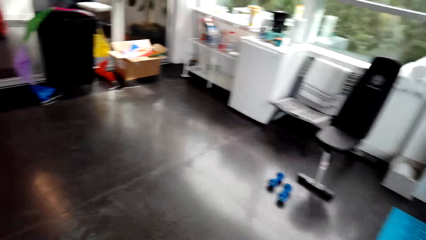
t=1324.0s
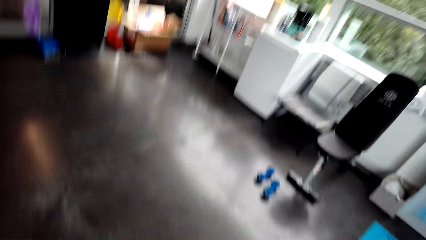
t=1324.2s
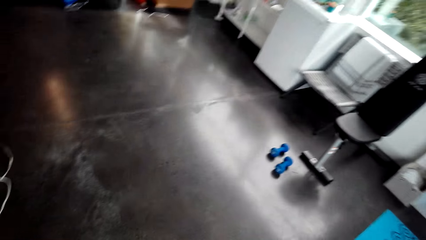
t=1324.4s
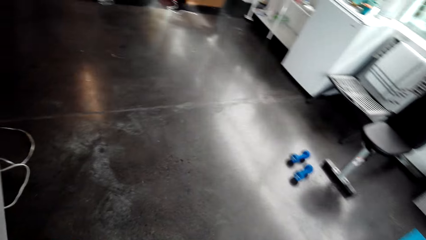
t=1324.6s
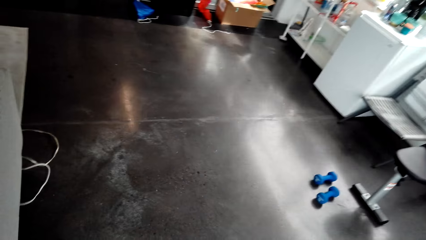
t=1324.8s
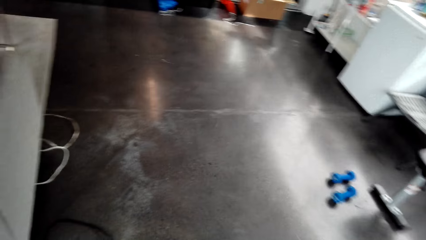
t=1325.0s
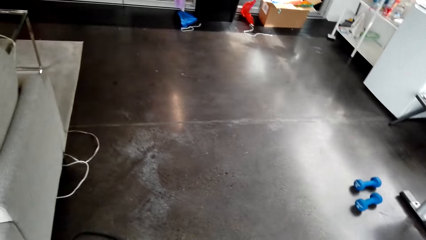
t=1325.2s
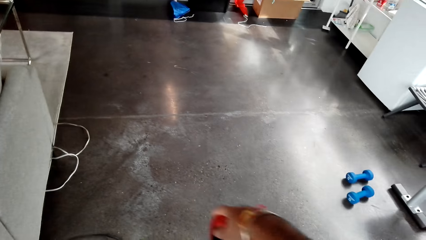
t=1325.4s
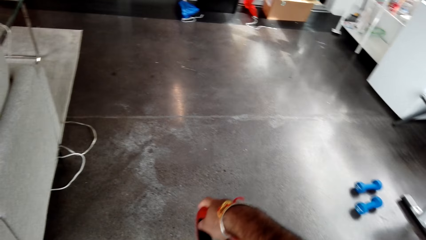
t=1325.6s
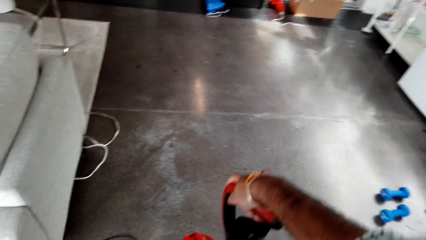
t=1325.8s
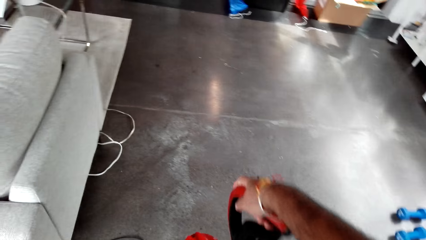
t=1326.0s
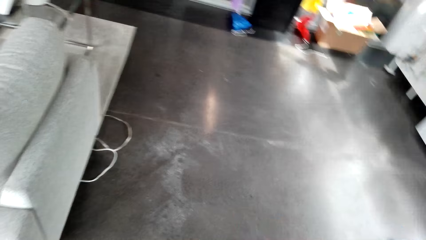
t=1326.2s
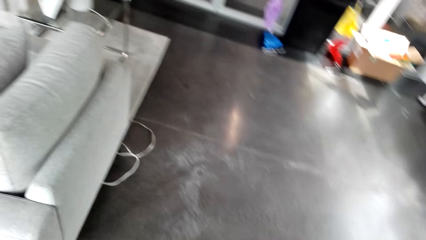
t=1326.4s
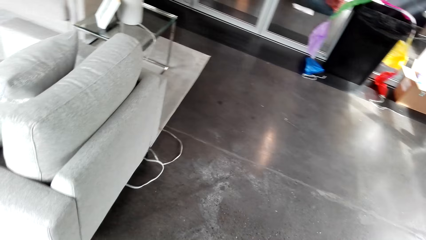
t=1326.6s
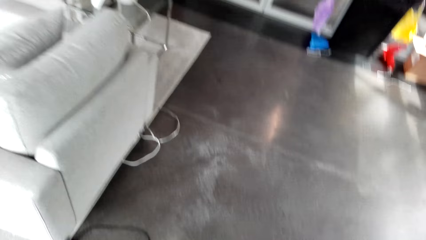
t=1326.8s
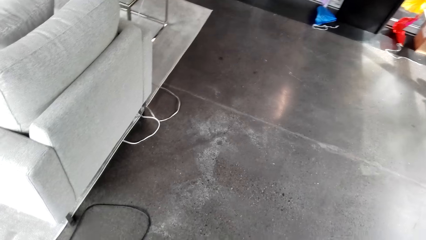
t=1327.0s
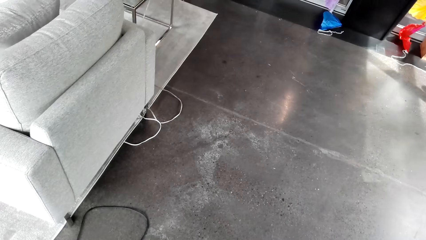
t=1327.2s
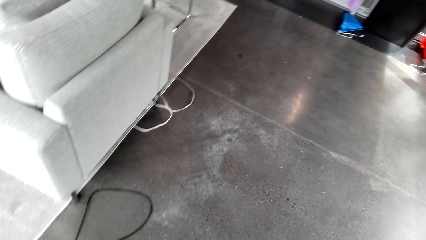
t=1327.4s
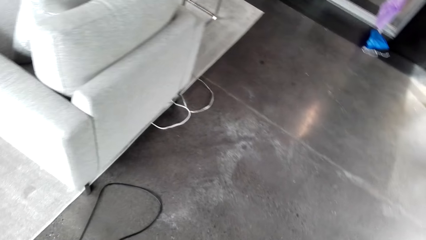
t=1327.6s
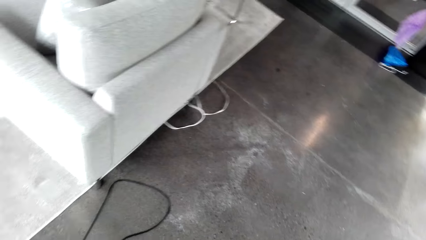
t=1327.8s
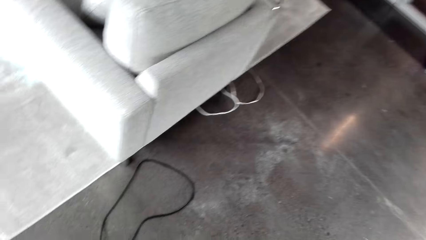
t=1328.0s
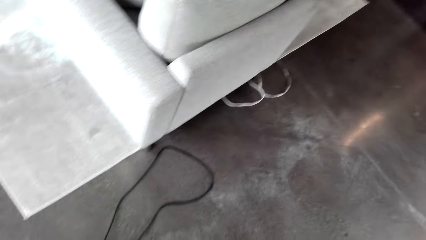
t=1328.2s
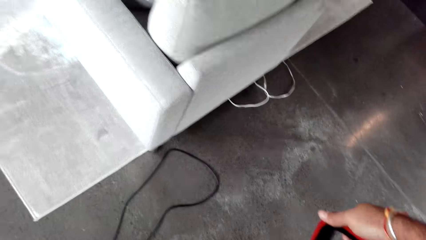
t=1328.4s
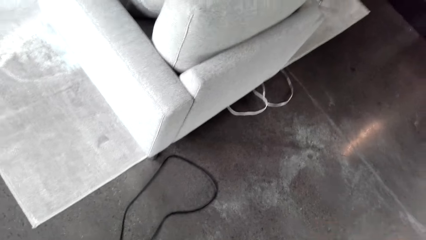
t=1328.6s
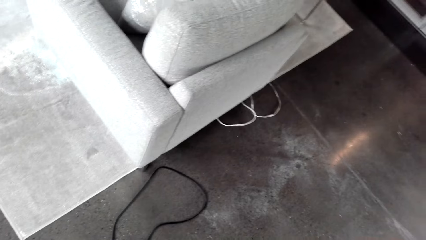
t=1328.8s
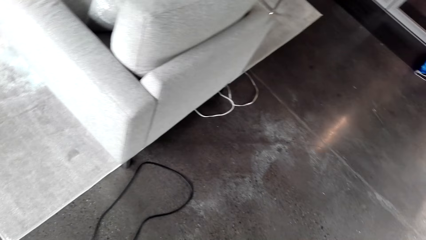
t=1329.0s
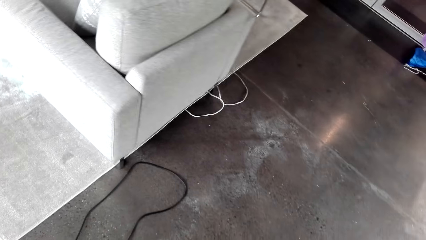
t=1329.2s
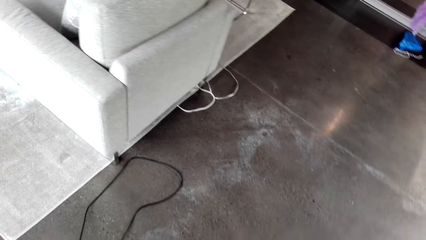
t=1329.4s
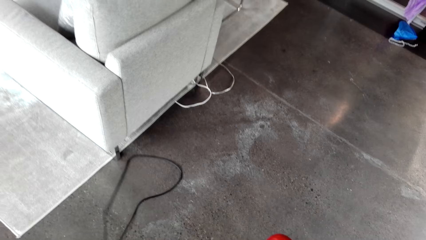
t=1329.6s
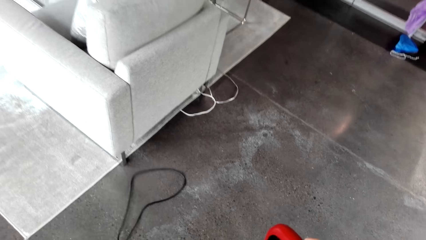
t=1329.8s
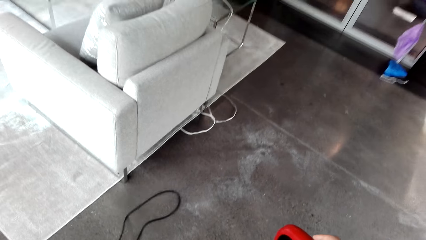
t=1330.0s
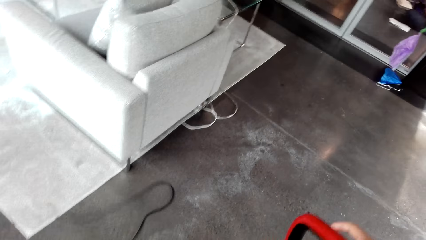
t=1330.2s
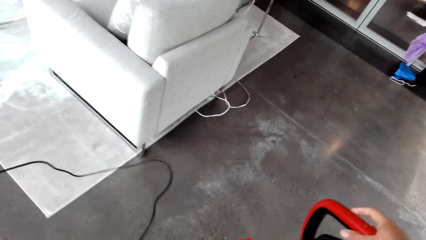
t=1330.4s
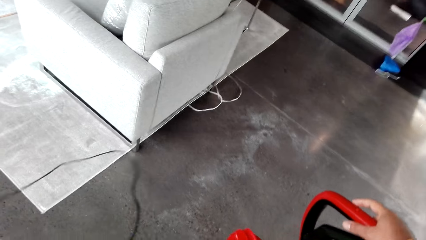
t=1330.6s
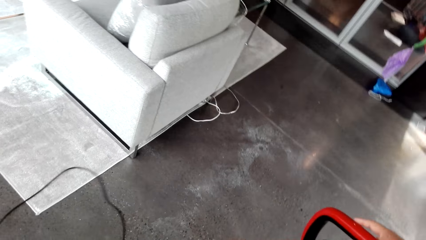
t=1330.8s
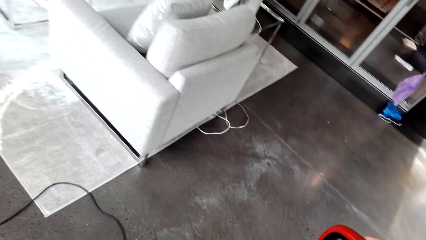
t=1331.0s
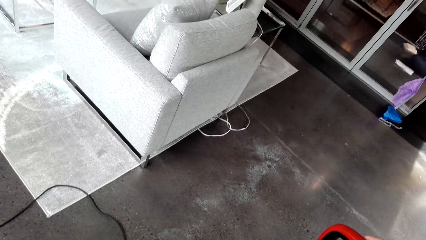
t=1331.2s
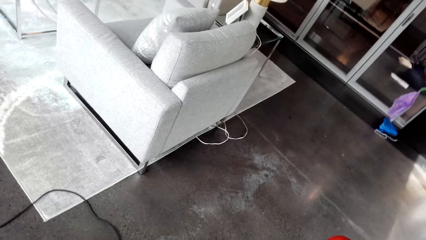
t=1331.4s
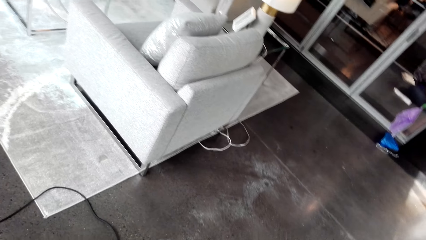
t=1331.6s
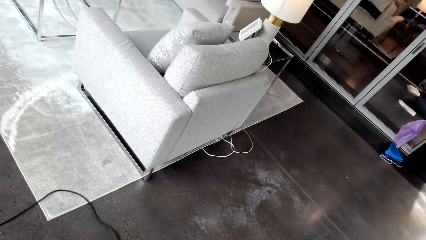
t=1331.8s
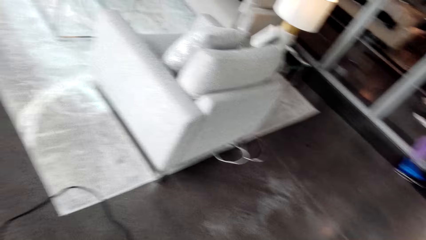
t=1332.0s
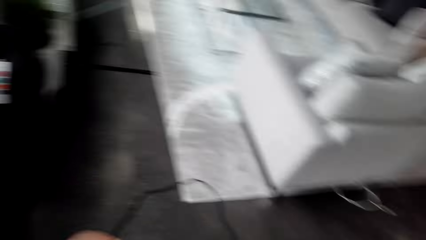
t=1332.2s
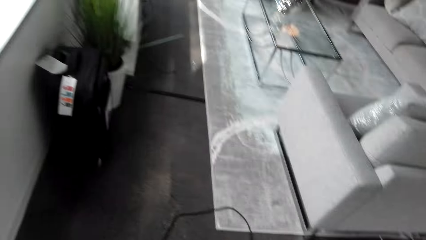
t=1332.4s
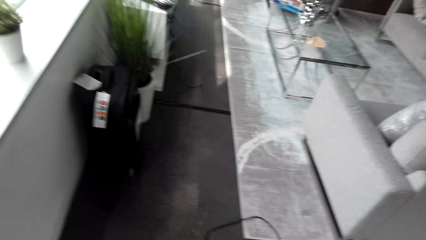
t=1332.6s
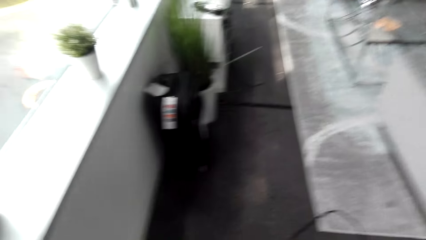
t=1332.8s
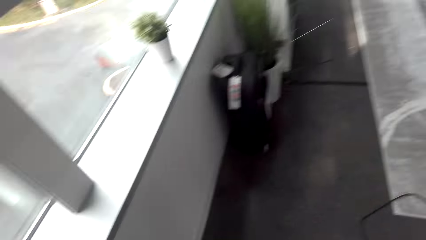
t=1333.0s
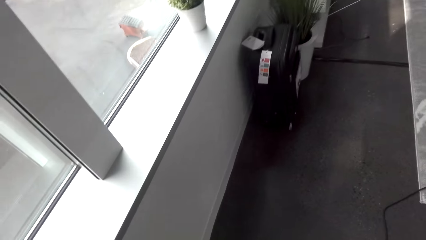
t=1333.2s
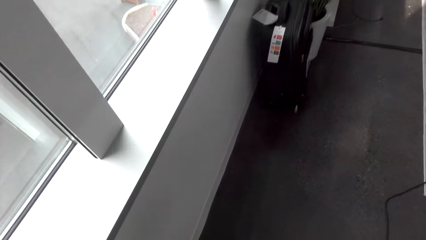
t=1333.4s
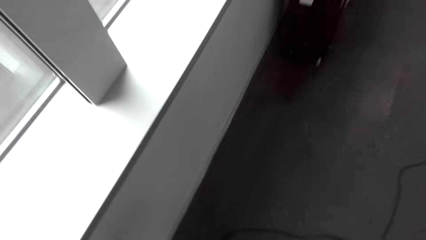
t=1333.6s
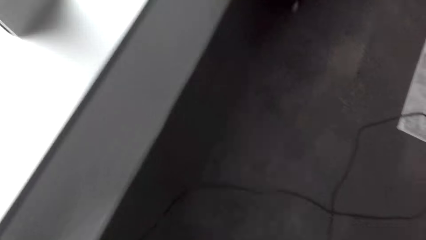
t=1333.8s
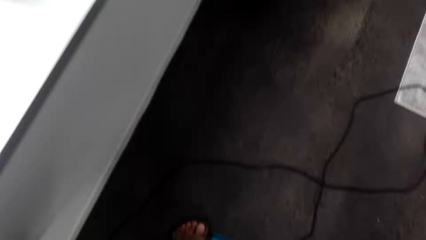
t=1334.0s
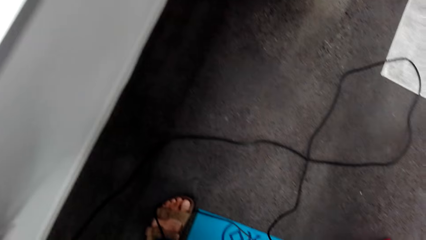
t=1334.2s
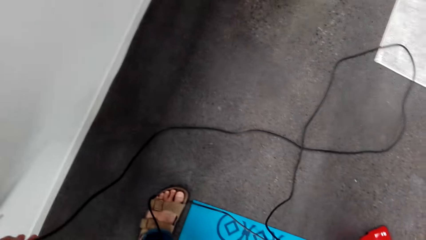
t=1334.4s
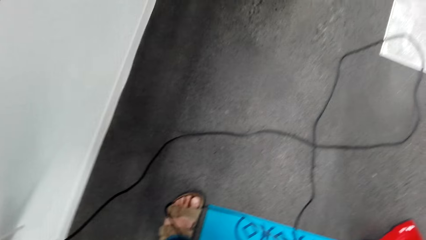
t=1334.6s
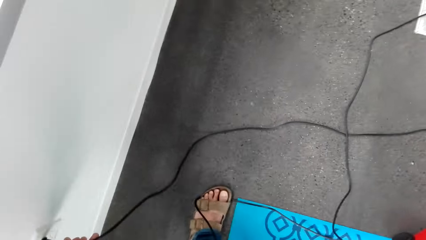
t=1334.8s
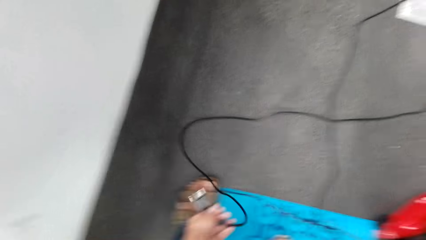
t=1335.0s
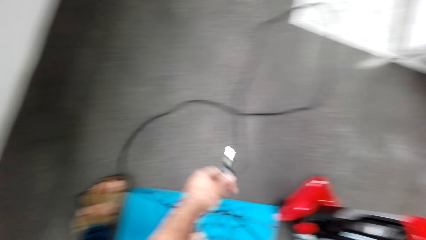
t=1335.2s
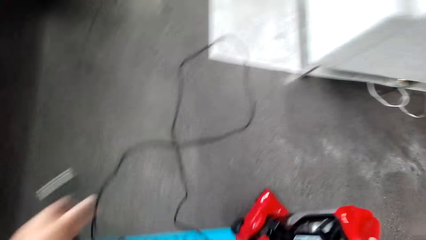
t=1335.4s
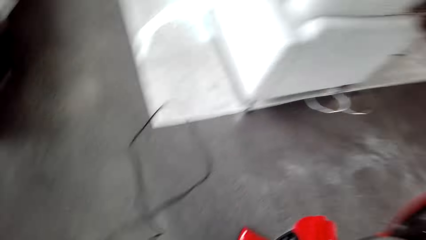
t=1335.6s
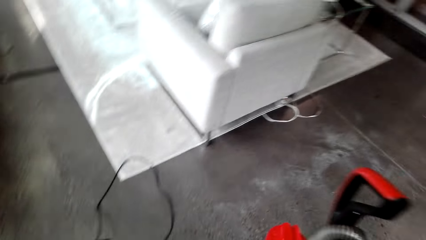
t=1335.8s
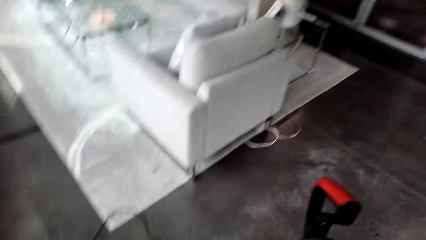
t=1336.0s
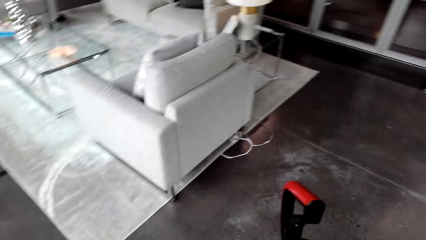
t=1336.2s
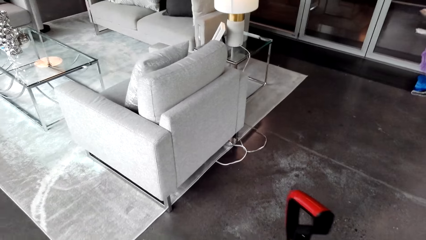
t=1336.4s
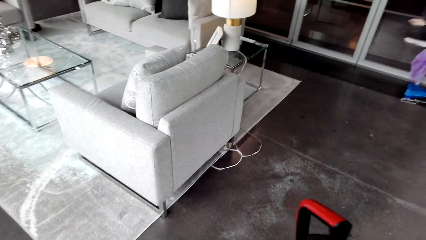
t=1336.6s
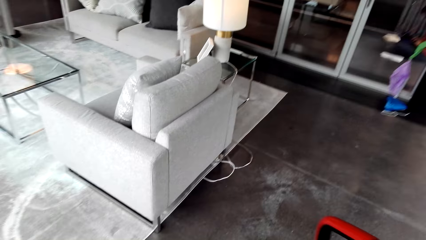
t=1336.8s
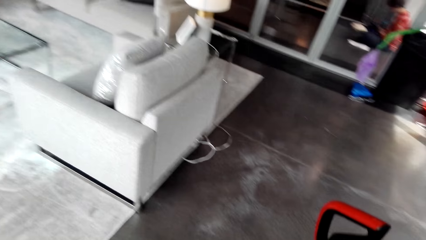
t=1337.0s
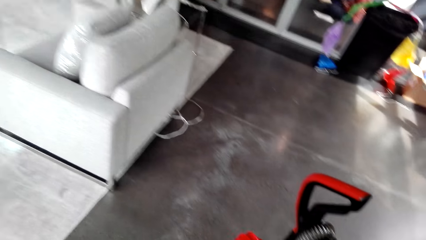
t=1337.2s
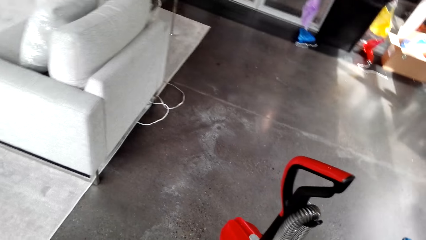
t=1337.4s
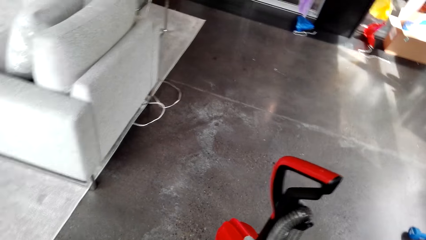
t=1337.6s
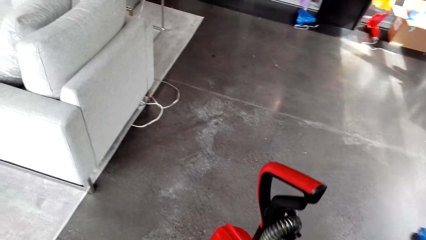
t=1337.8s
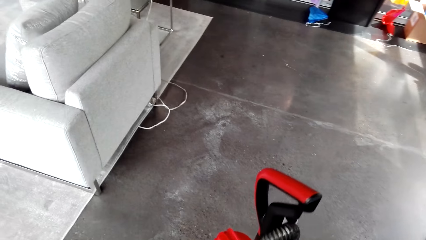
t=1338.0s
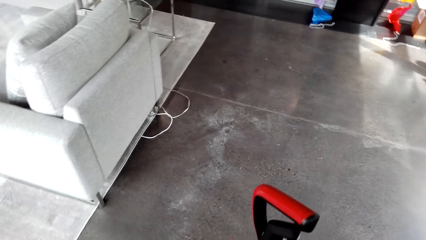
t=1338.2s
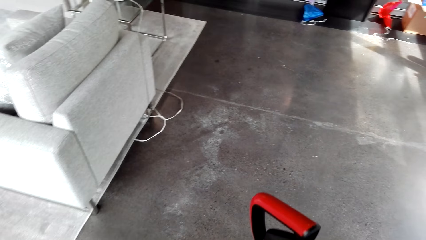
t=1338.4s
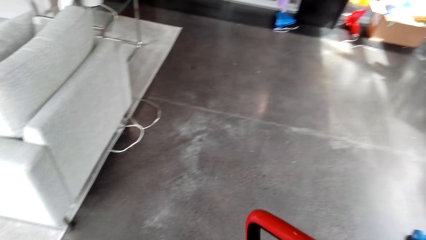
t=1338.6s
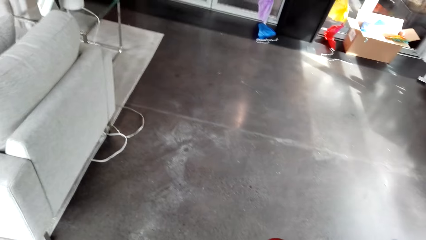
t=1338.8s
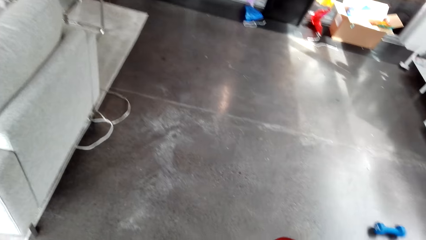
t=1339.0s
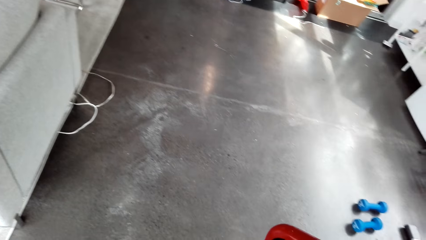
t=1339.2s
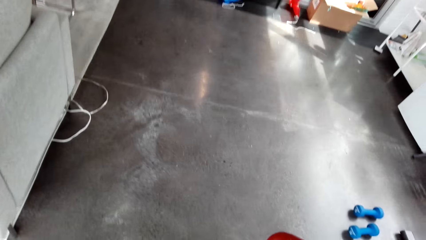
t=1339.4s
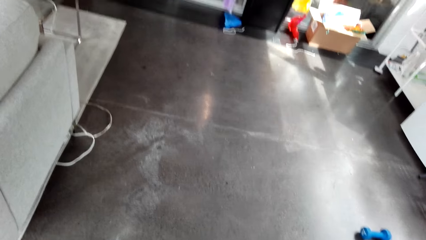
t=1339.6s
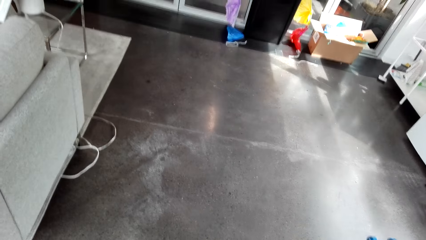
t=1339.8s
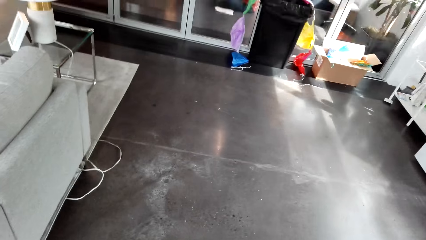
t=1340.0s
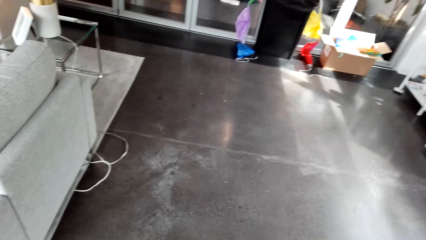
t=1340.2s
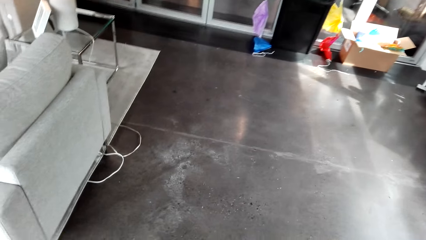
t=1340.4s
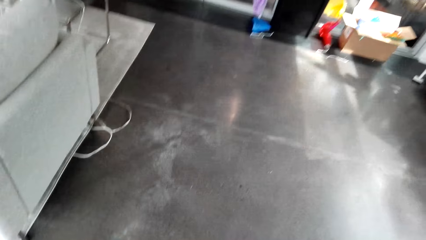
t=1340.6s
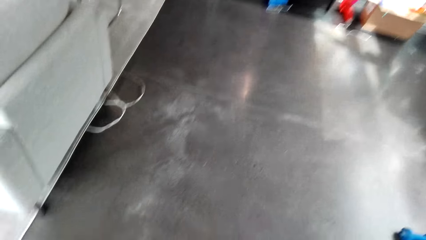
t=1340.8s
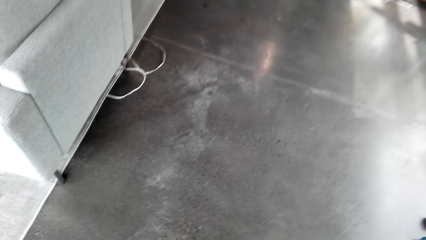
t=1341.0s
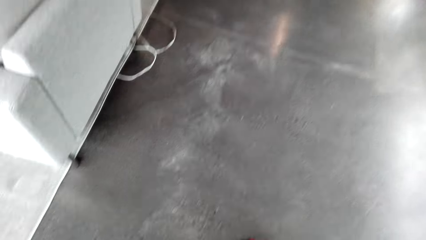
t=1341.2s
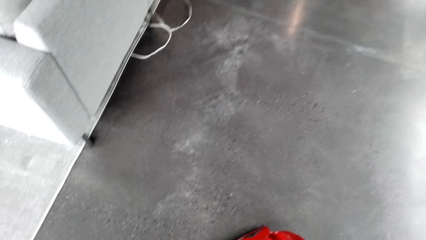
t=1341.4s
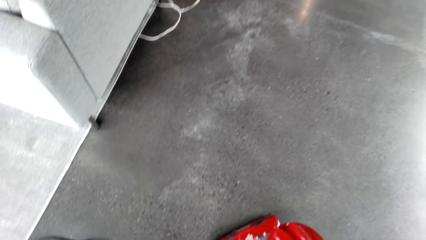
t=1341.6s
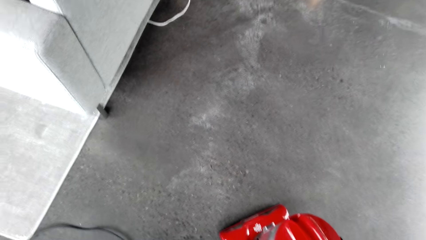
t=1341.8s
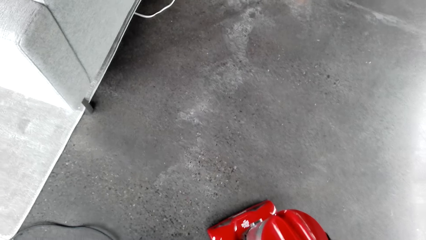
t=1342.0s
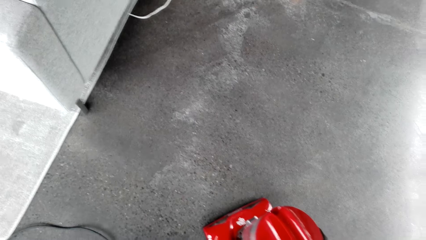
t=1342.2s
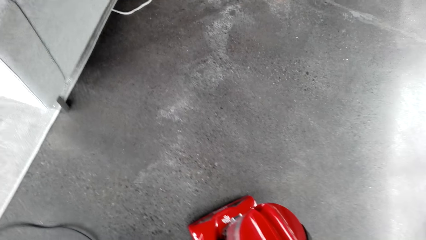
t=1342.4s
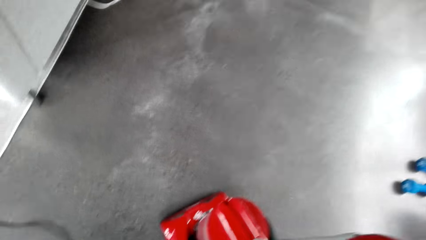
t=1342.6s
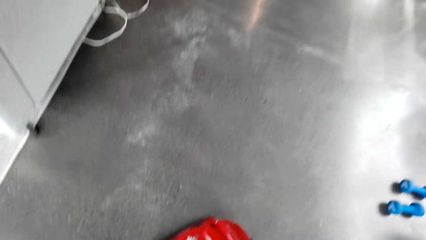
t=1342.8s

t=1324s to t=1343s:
The camera wearer drops the cleaner on the floor. They stretch the cleaner cable on the floor. They switch off the vacuum cleaner. They plug out the electric socket. They stretch the cleaner cable on the floor.
